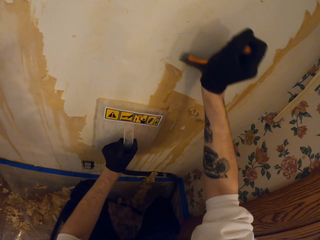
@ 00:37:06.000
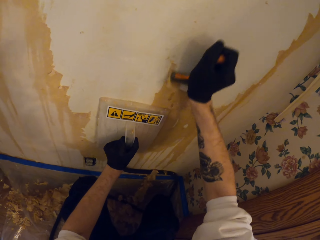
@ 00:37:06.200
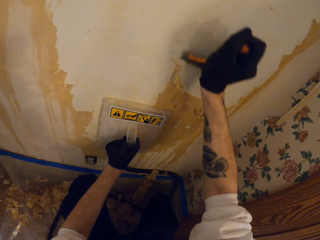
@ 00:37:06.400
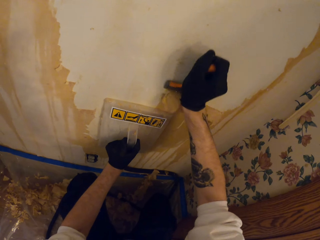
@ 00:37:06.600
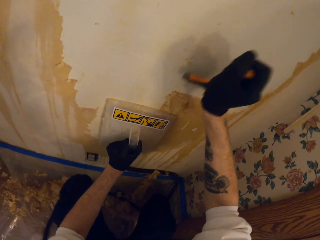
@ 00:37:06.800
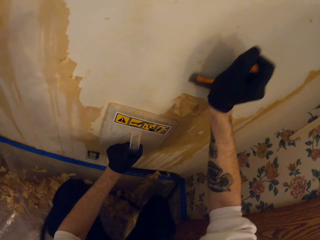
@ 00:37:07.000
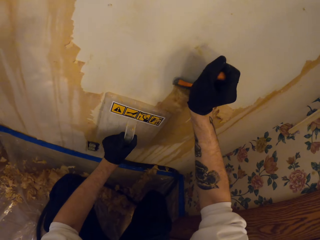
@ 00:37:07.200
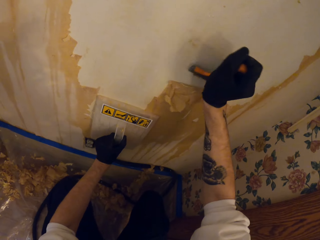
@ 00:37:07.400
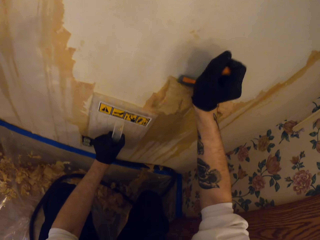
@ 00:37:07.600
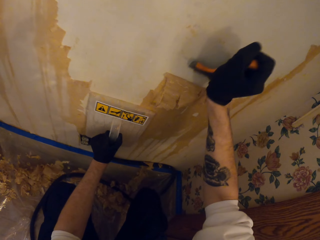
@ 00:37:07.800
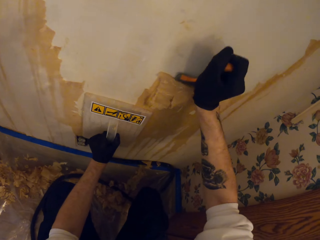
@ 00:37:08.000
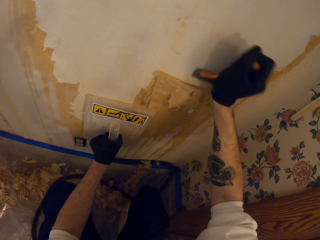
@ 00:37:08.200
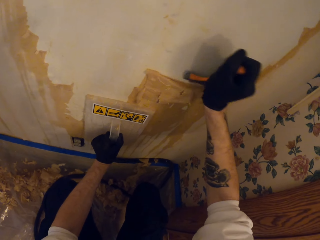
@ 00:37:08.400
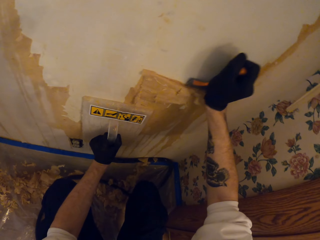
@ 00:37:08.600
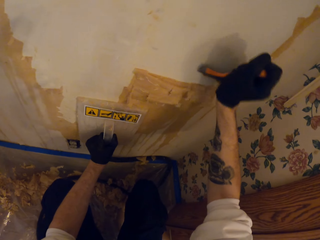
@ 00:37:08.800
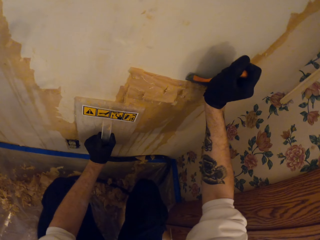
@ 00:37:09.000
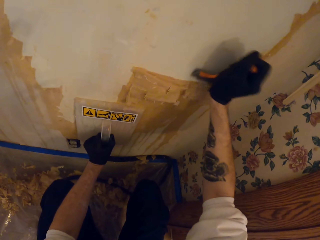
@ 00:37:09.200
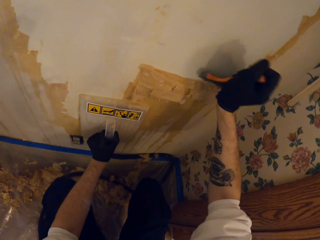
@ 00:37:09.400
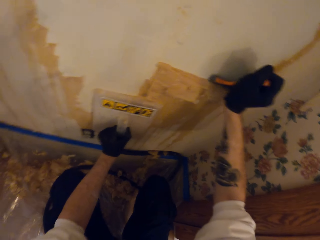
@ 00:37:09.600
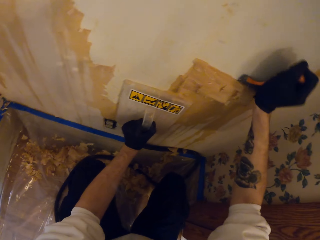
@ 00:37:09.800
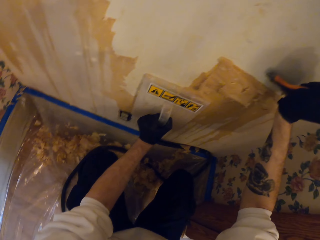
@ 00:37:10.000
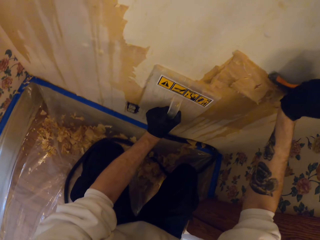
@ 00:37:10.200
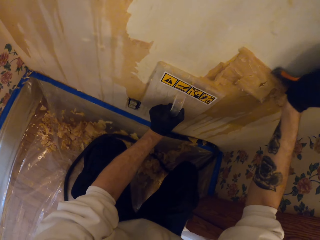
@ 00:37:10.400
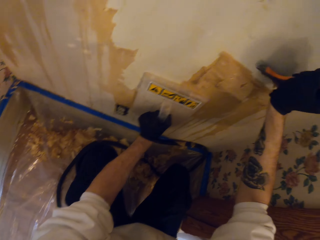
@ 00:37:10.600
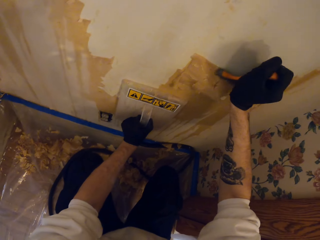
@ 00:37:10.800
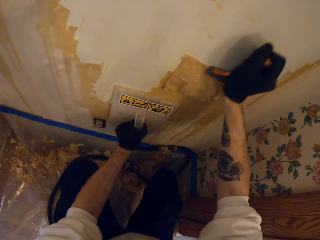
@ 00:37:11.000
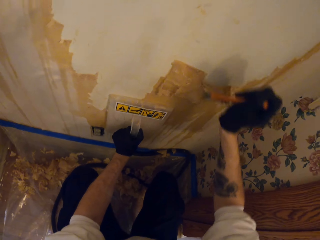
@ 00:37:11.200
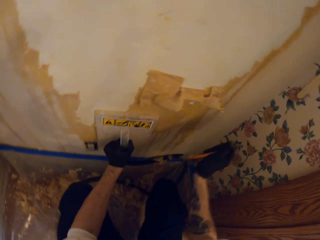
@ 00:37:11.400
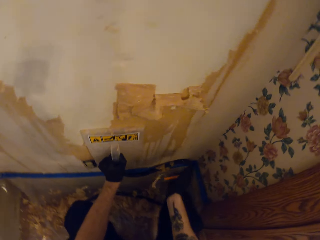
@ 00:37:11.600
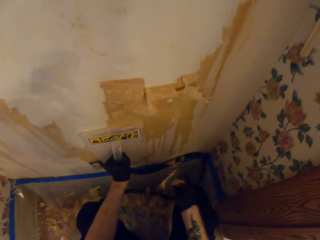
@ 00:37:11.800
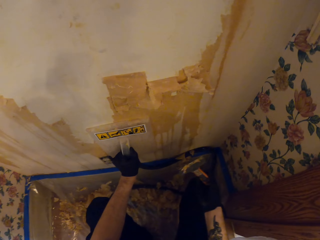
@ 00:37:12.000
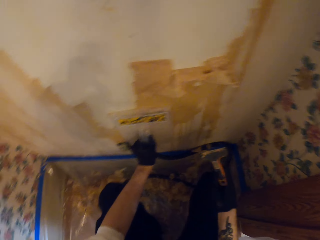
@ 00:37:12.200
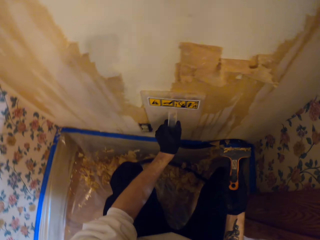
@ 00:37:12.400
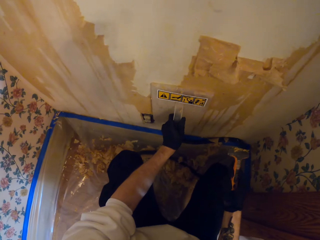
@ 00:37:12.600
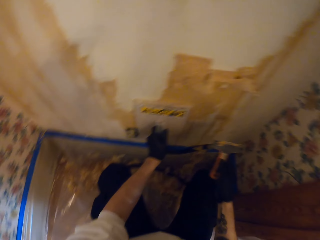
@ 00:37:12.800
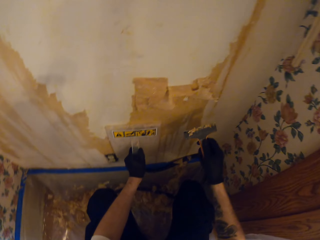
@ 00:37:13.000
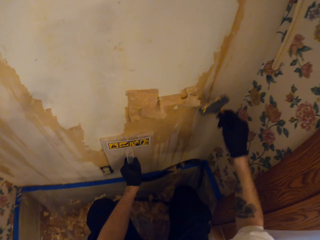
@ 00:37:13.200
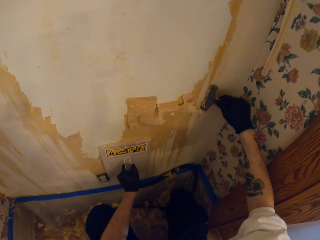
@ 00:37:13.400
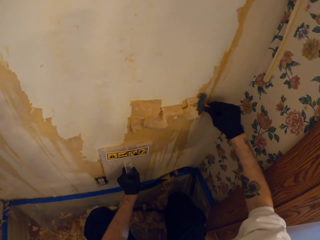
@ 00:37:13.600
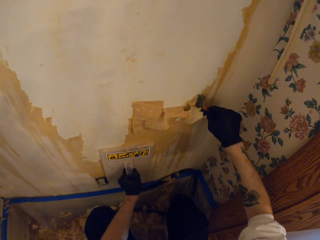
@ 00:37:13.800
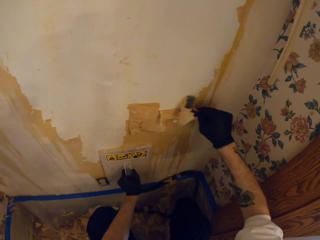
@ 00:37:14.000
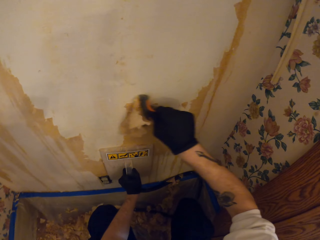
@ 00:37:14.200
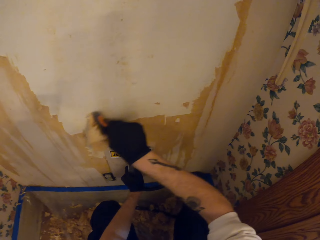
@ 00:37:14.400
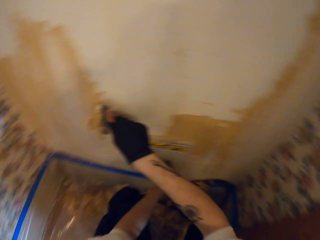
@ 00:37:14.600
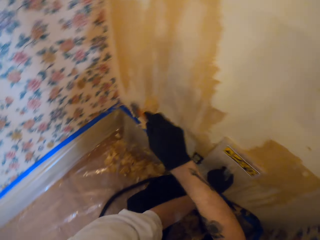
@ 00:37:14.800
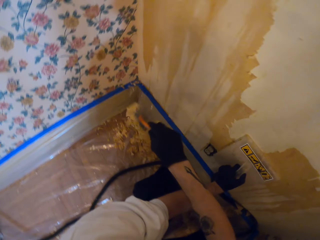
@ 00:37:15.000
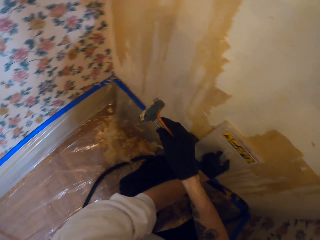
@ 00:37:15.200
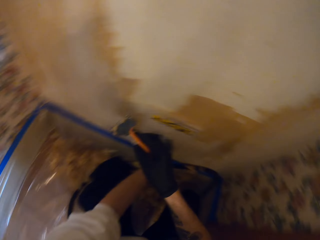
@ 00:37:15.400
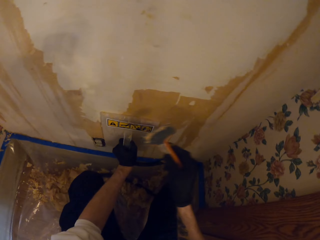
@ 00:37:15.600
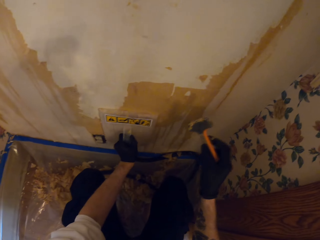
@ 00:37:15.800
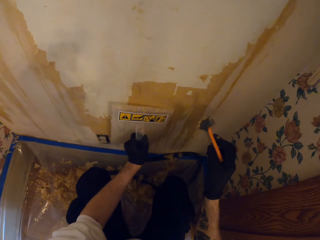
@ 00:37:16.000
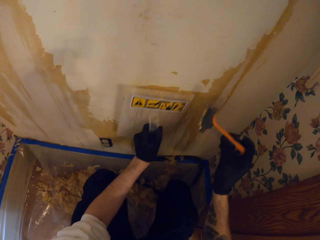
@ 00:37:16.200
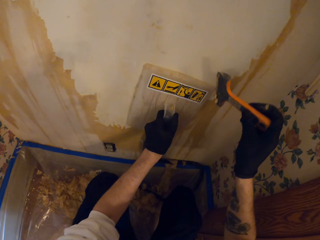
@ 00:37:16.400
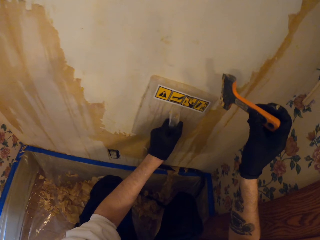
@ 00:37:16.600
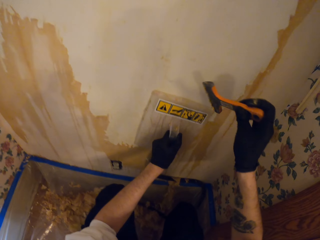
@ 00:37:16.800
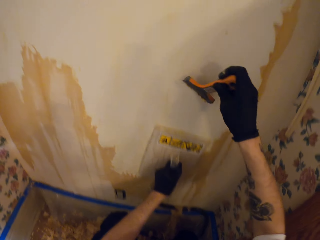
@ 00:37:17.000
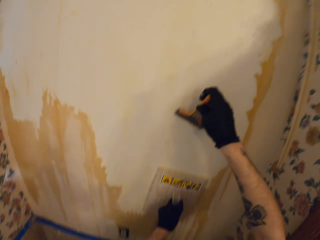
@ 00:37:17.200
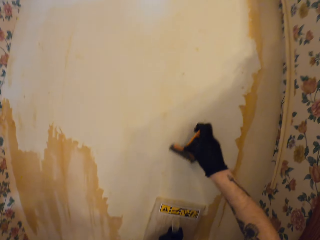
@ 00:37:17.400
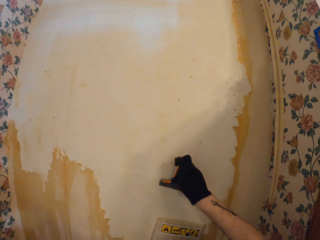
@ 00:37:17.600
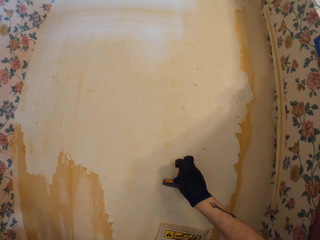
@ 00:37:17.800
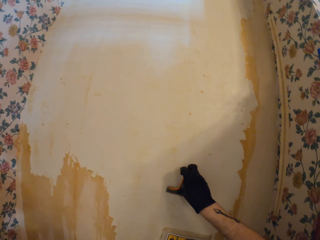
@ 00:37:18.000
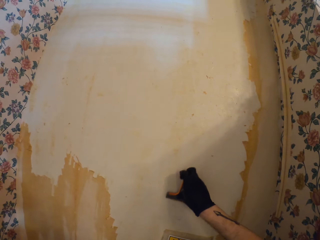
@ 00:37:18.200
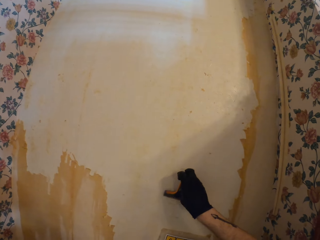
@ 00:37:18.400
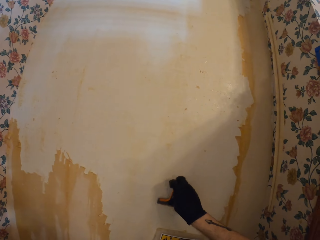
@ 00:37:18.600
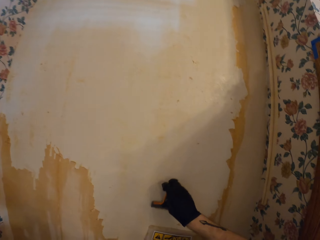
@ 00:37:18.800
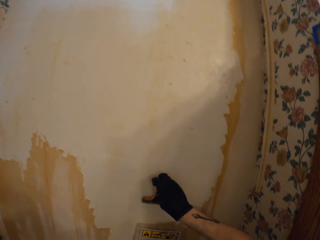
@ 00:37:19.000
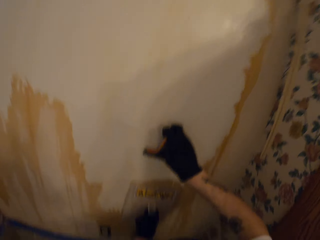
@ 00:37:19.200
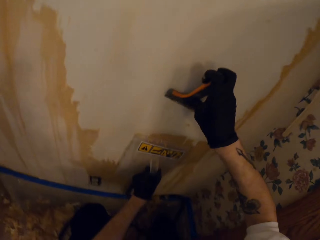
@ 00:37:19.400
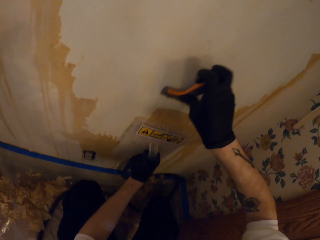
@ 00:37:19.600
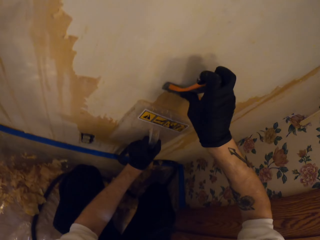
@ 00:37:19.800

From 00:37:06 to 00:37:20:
The camera wearer removes paint on the wall using something in the right hand. They look at the wall. They hold something on the wall with the left hand. They peel off the top coat of the wall with the paint scraper. They shake the paint scraper to remove paint. They throw paint on the ground with something. They move the wall peeling tool on the wall. They peel off the top coat of the wall with the paint scraper.

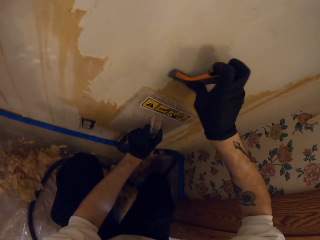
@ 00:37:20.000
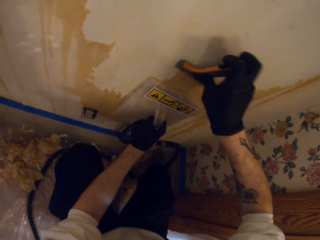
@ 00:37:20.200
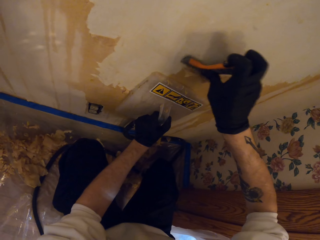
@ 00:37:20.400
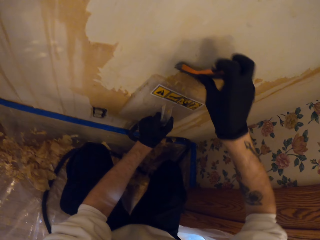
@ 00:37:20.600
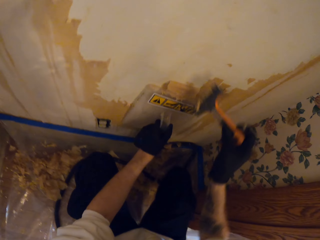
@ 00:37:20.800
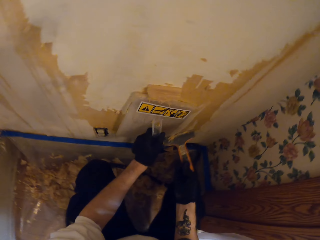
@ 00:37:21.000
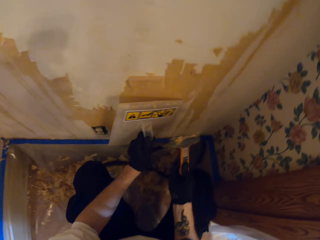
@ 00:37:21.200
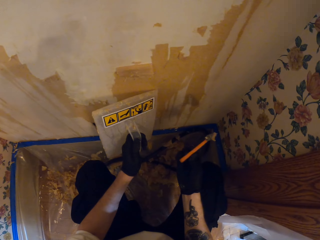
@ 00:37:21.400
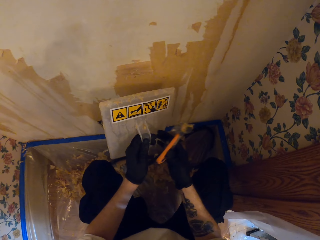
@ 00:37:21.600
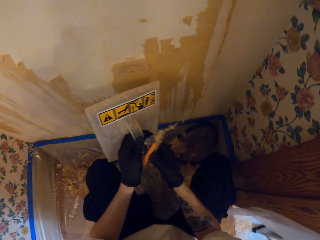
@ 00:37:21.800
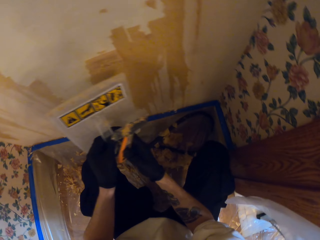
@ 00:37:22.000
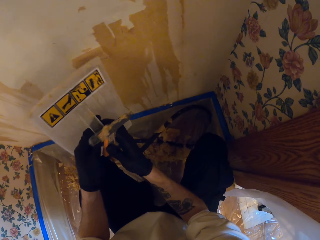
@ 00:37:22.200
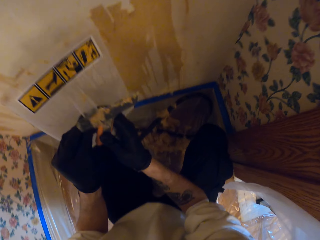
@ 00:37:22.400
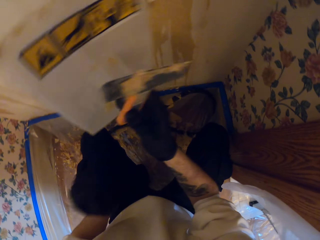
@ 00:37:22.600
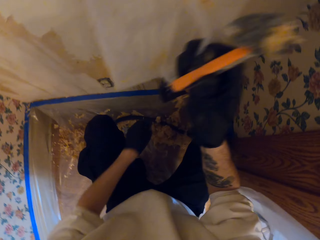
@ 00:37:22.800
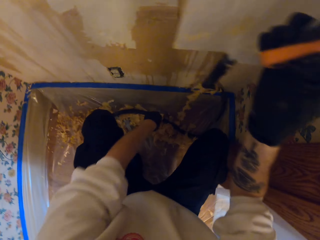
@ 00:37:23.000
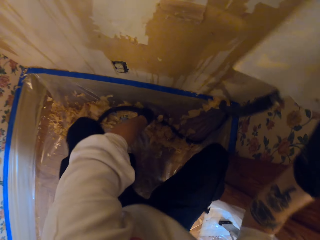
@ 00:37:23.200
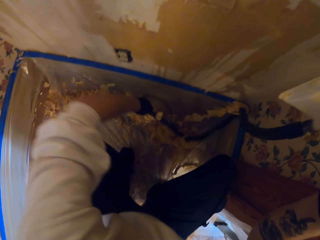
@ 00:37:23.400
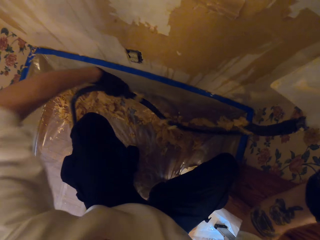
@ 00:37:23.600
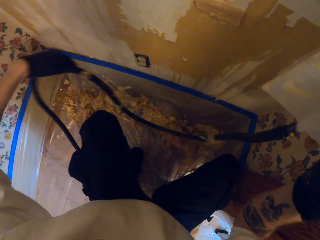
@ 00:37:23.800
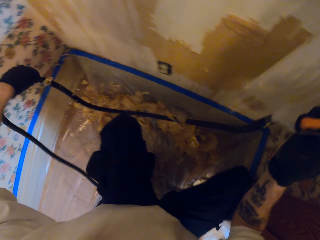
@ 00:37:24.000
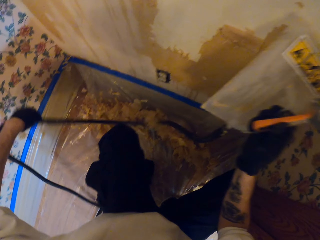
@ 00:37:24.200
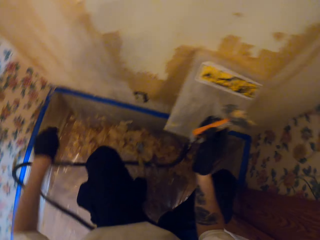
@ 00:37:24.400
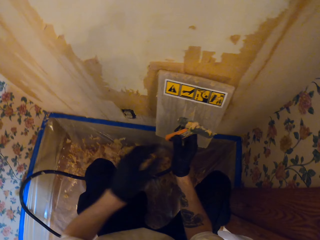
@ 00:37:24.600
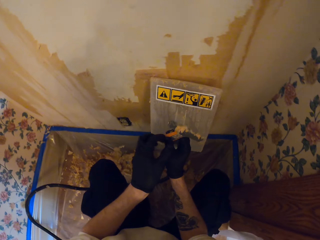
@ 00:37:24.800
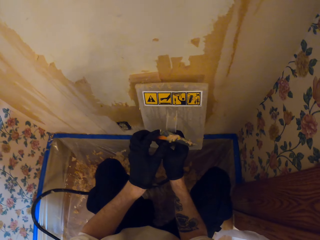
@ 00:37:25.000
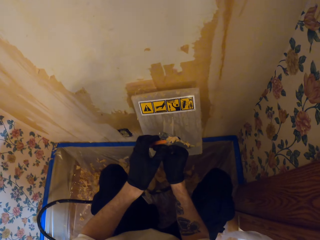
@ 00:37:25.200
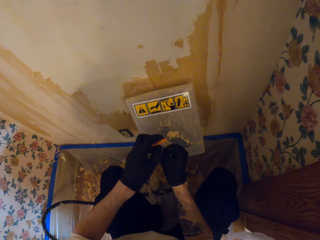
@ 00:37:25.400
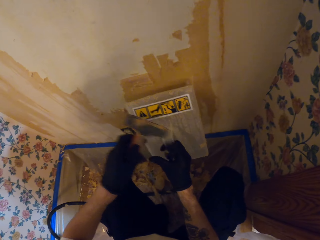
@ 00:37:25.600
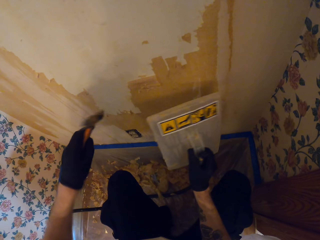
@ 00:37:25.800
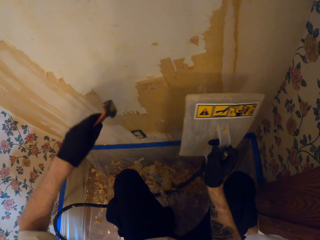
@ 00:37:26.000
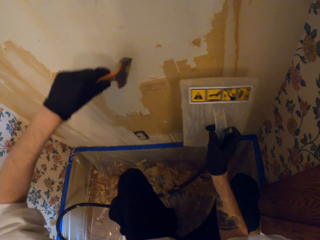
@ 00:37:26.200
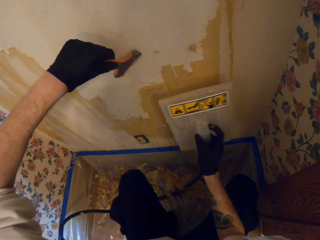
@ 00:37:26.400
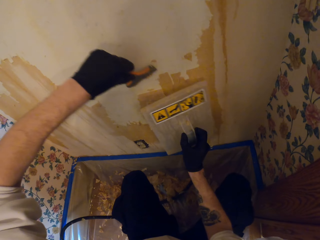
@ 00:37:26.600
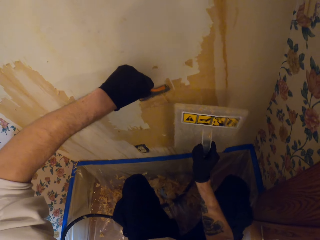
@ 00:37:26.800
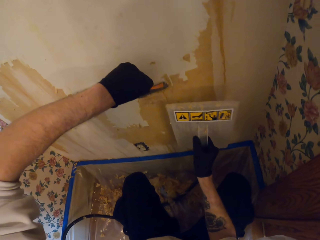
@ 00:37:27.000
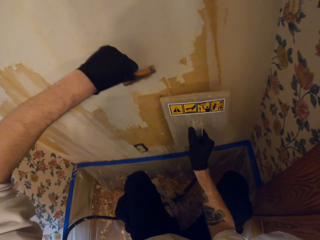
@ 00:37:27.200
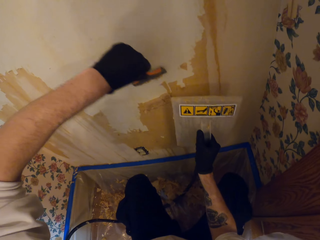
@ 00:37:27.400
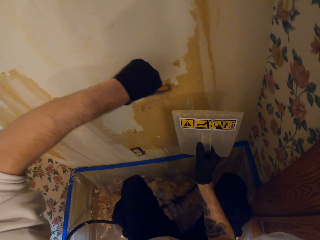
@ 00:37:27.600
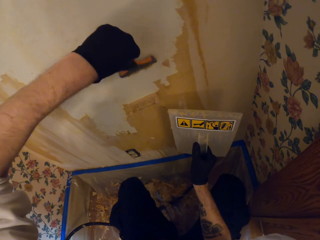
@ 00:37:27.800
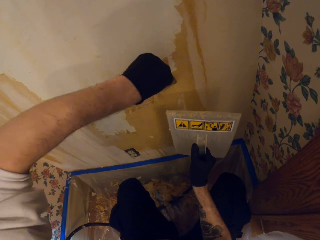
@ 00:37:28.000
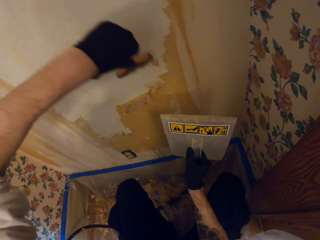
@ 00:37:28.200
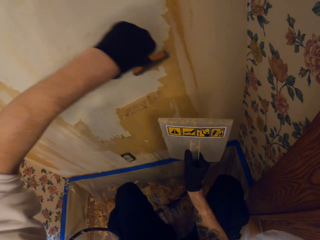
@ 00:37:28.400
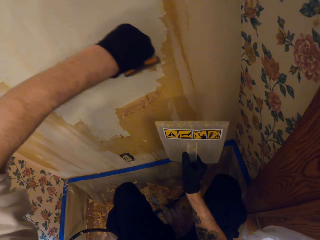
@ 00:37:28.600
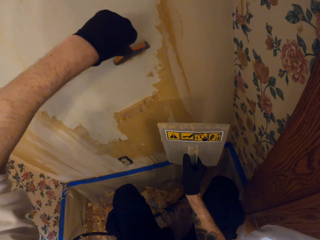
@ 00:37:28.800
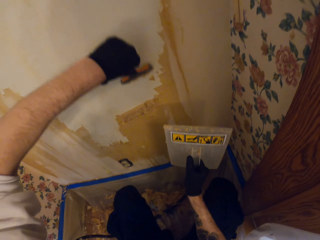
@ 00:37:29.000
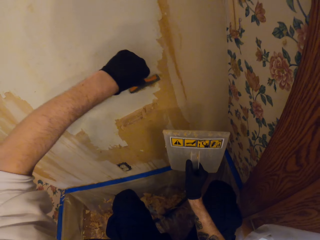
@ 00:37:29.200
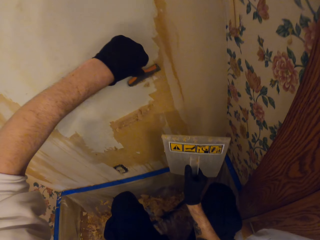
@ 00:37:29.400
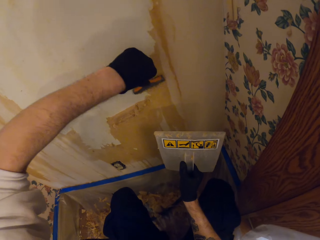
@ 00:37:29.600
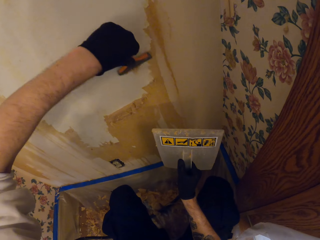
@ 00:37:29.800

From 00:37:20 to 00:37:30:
The camera wearer removes paint on the wall using something in the right hand. They transfer the wall peeling tool from the left hand to the right hand. They remove something from the wall with the left hand. They move a hosepipe on the floor. They take the paint scraper from the right hand. They peel off the top coat of the wall with the paint scraper.
